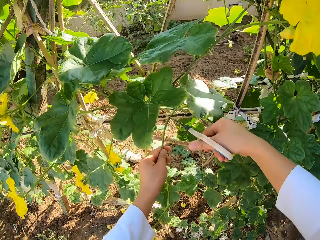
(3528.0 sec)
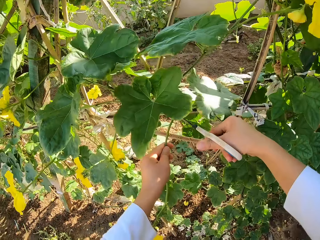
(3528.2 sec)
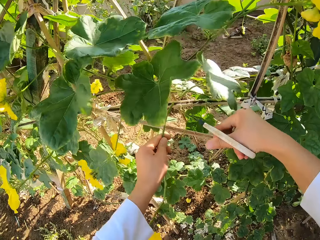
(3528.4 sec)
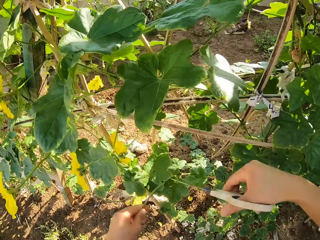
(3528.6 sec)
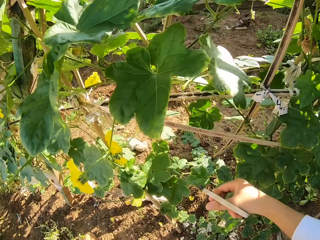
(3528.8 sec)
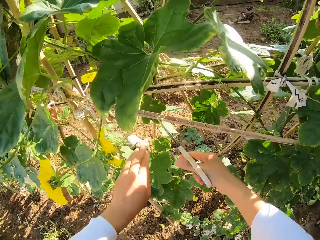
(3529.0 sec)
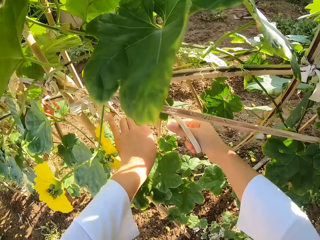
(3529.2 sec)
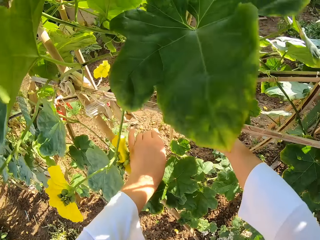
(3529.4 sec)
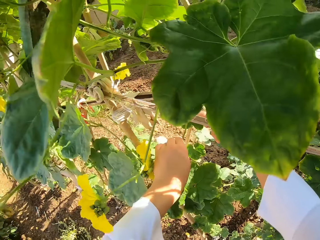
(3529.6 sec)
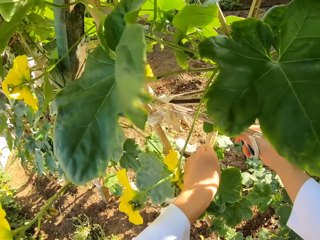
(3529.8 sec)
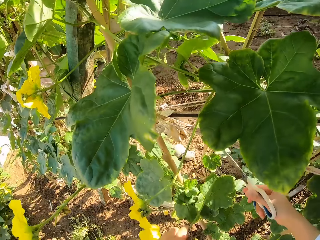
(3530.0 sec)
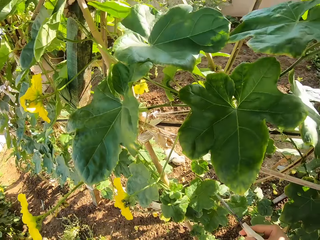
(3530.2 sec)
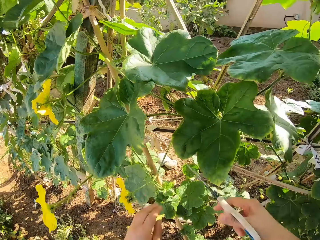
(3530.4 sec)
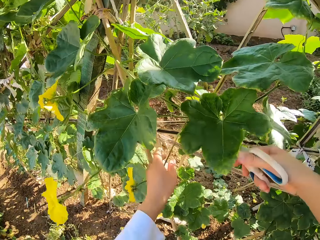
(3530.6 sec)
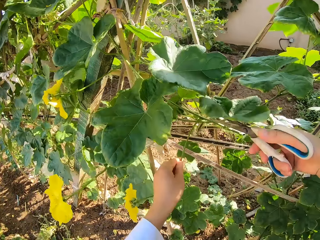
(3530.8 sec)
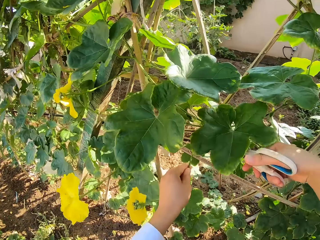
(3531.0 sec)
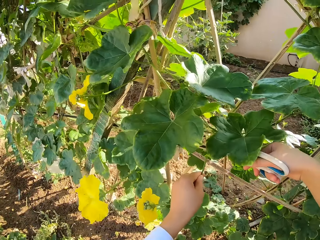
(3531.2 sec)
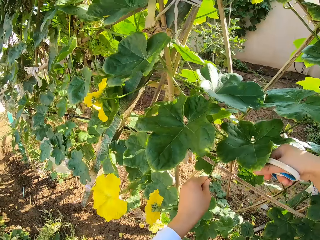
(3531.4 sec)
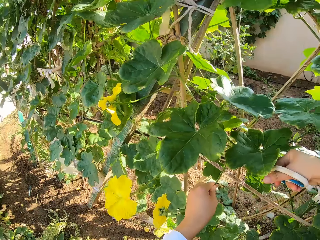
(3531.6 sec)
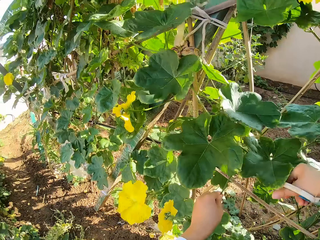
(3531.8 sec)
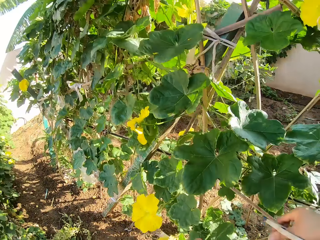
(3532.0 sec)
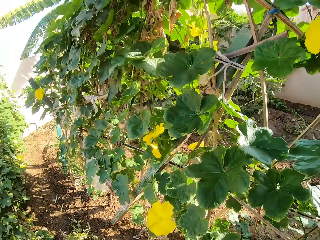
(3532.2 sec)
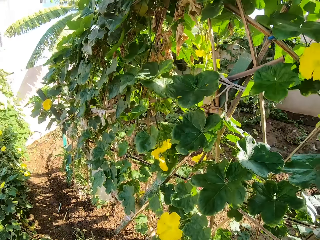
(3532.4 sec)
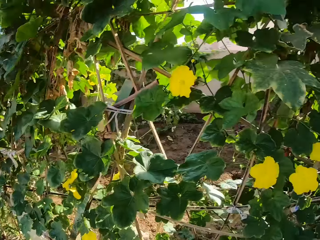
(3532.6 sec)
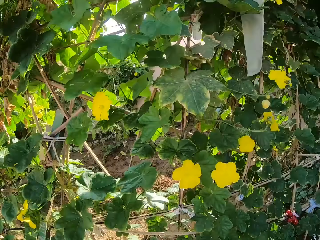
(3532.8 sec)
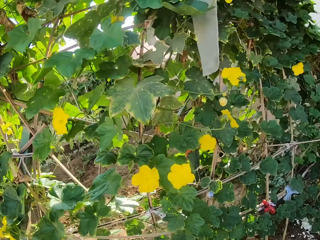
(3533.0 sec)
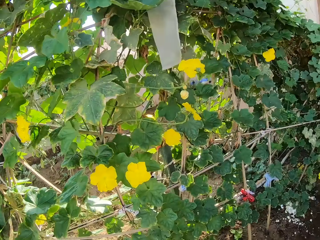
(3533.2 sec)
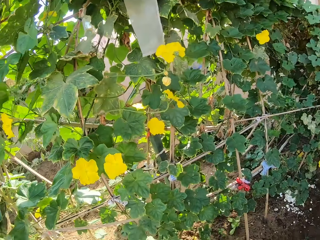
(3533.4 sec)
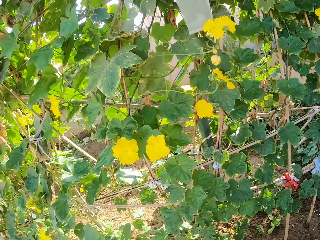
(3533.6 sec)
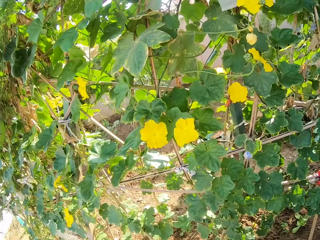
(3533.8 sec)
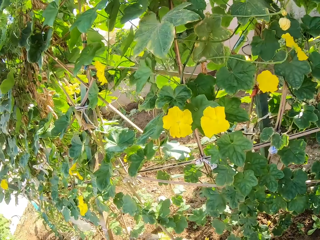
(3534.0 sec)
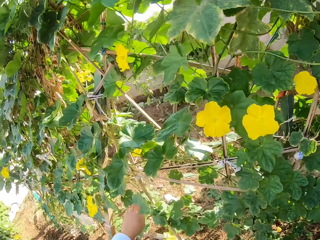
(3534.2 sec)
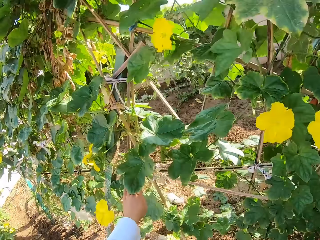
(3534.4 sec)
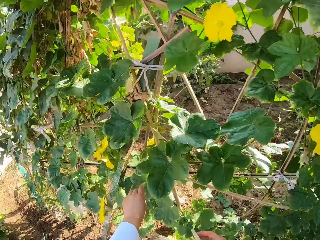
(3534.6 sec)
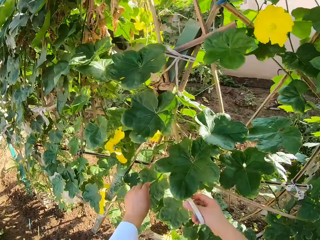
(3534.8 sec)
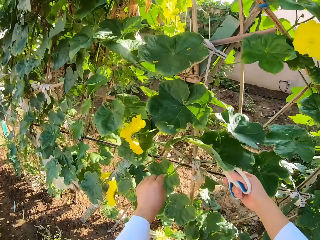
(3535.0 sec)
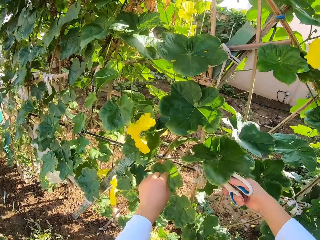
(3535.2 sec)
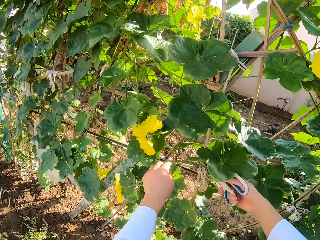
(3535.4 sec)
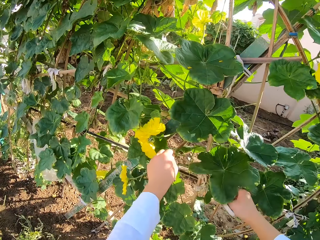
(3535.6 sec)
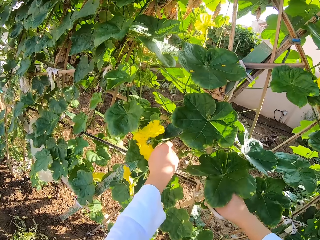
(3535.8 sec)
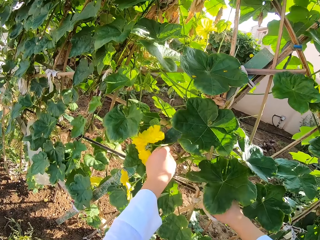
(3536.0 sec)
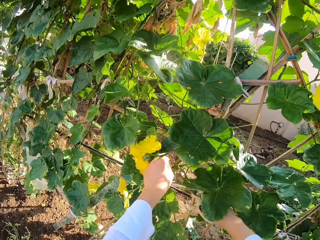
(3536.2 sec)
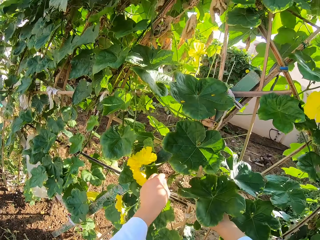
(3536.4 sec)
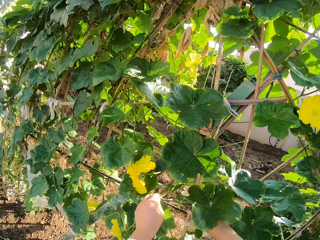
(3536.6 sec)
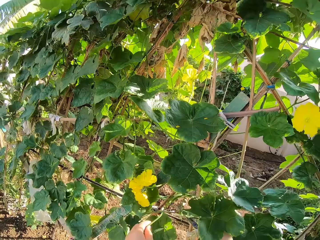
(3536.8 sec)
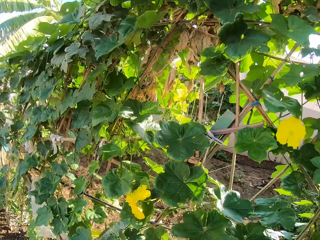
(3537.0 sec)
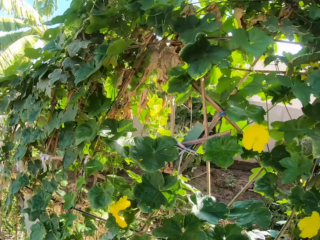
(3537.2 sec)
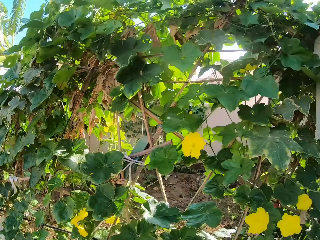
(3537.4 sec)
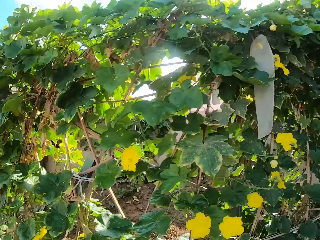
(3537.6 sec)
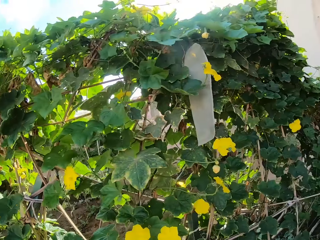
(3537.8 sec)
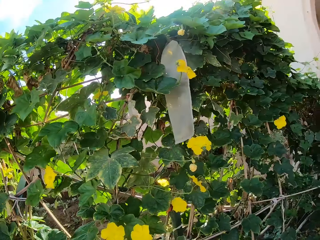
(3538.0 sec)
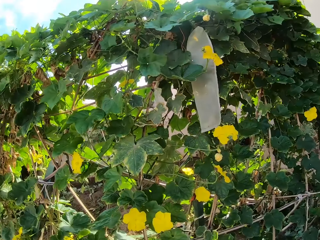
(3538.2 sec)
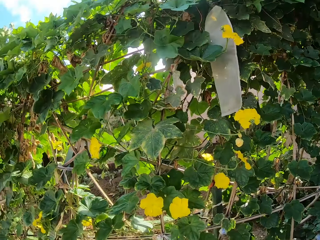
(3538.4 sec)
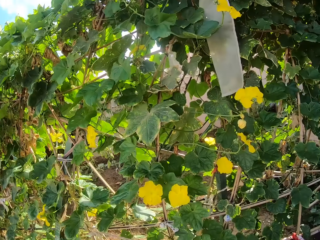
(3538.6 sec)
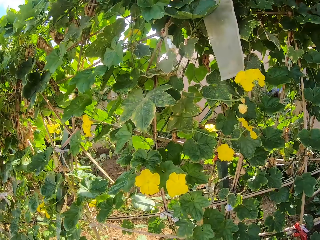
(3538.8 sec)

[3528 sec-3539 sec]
The camera wearer cuts a flower with a pair of scissors. They do this repeatedly.

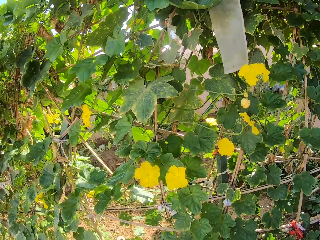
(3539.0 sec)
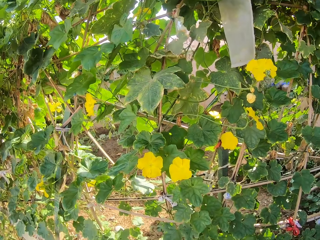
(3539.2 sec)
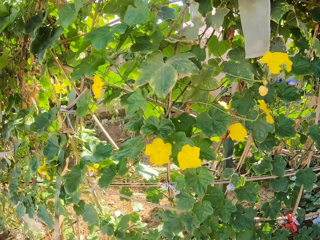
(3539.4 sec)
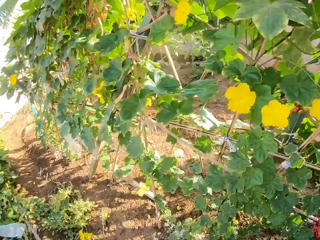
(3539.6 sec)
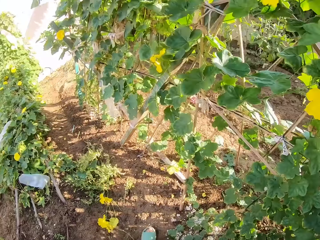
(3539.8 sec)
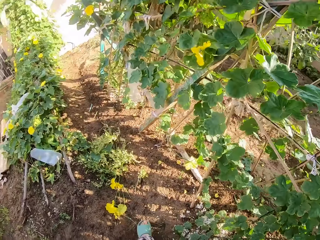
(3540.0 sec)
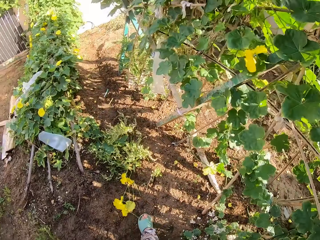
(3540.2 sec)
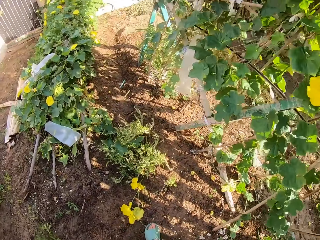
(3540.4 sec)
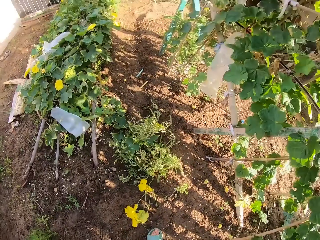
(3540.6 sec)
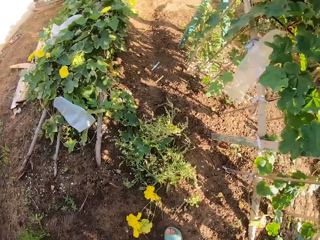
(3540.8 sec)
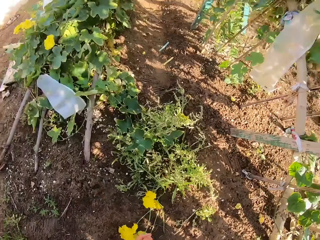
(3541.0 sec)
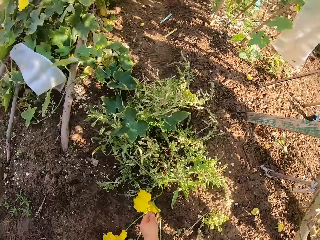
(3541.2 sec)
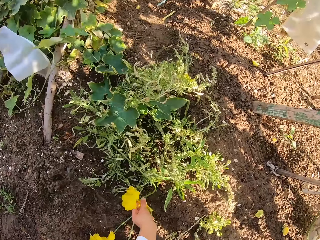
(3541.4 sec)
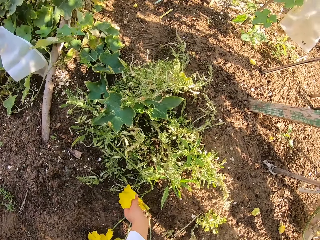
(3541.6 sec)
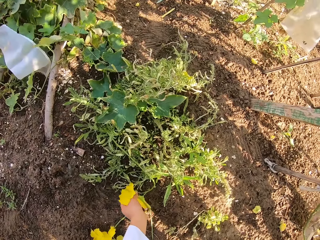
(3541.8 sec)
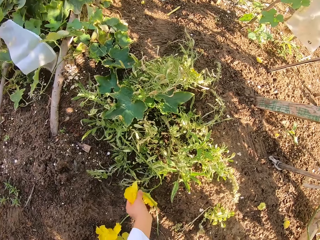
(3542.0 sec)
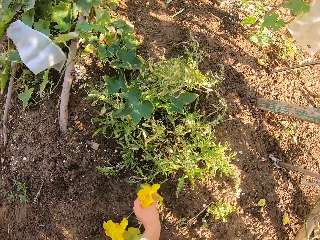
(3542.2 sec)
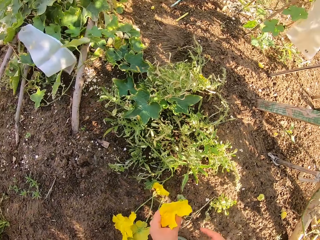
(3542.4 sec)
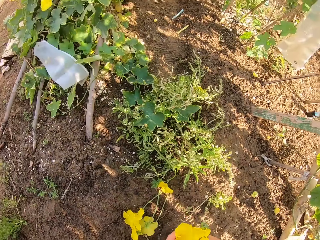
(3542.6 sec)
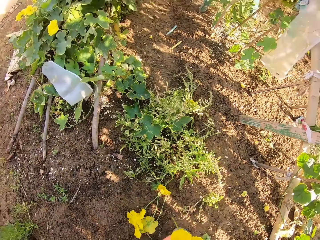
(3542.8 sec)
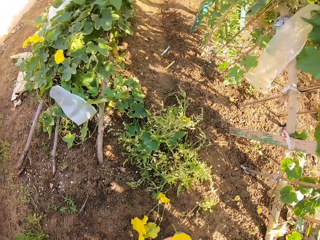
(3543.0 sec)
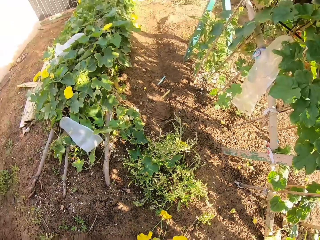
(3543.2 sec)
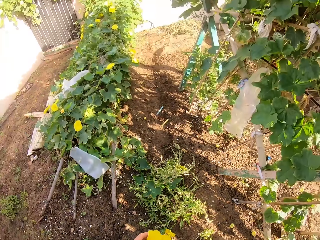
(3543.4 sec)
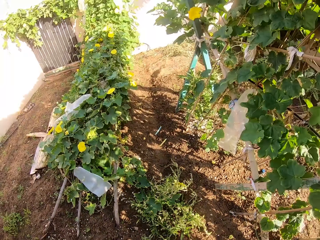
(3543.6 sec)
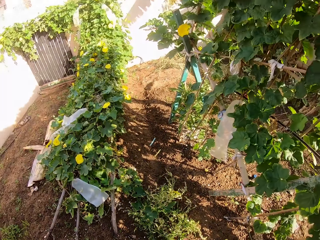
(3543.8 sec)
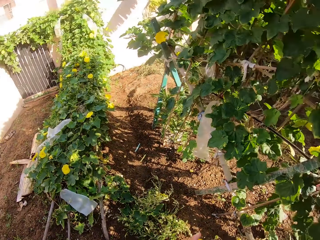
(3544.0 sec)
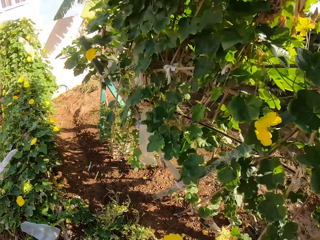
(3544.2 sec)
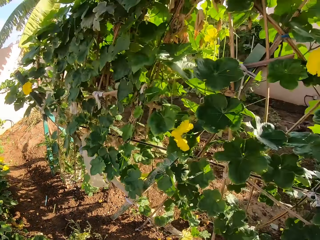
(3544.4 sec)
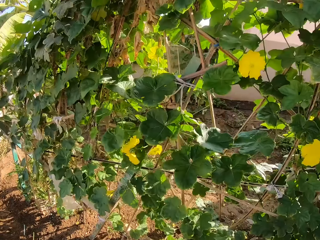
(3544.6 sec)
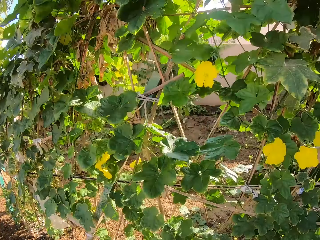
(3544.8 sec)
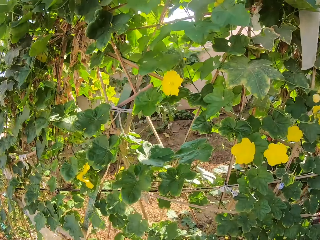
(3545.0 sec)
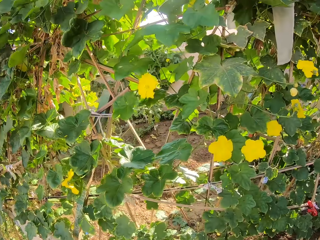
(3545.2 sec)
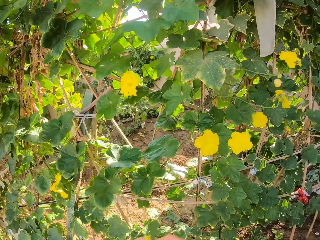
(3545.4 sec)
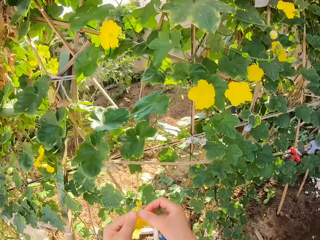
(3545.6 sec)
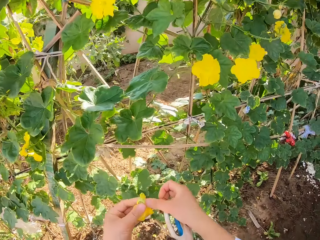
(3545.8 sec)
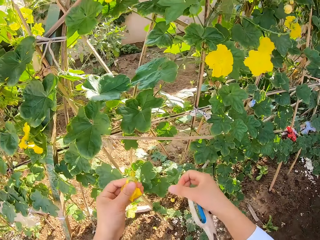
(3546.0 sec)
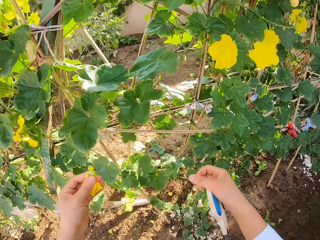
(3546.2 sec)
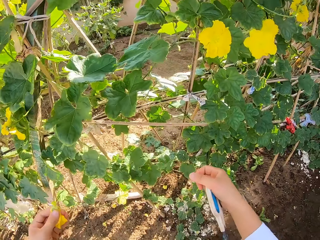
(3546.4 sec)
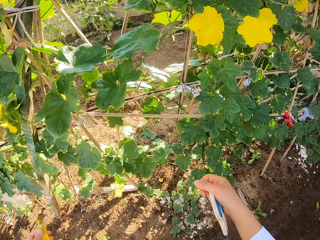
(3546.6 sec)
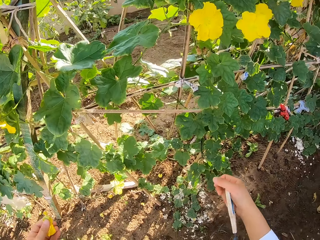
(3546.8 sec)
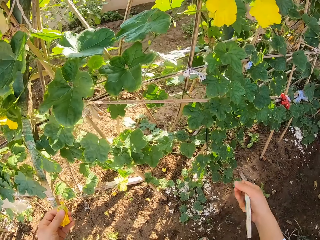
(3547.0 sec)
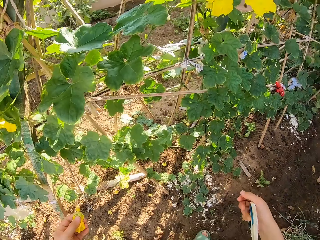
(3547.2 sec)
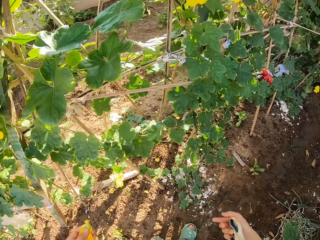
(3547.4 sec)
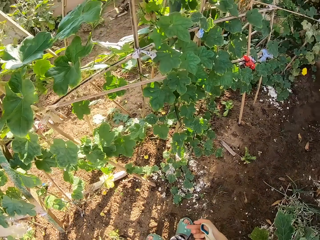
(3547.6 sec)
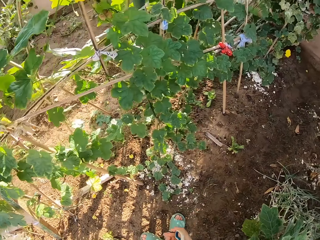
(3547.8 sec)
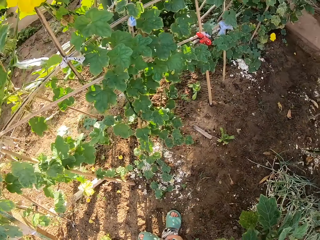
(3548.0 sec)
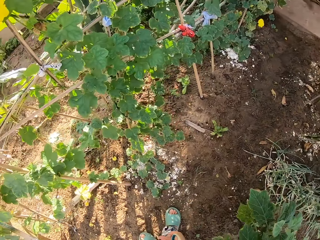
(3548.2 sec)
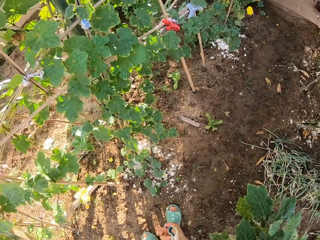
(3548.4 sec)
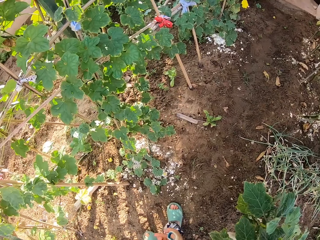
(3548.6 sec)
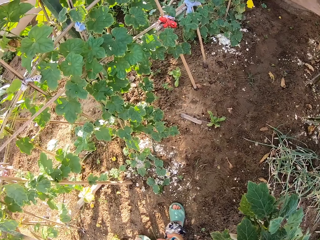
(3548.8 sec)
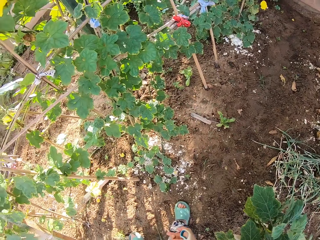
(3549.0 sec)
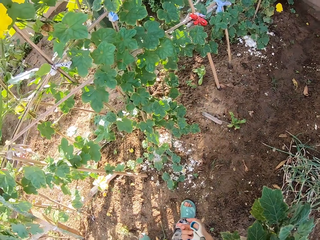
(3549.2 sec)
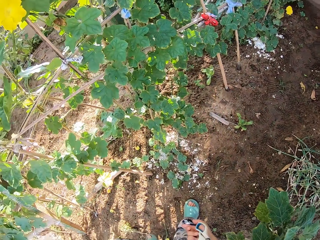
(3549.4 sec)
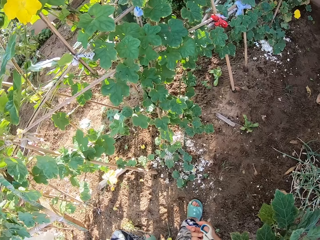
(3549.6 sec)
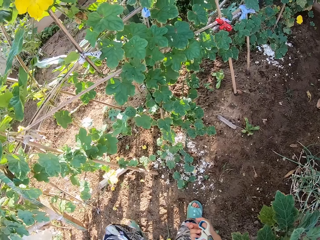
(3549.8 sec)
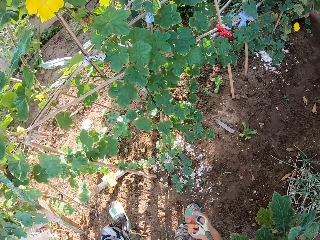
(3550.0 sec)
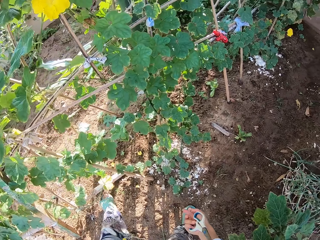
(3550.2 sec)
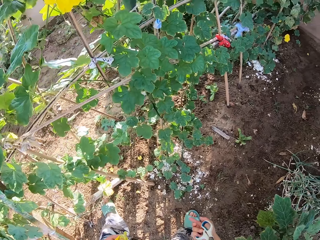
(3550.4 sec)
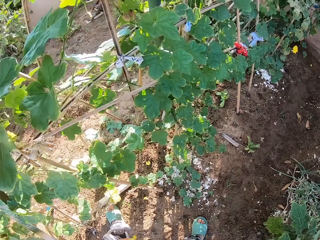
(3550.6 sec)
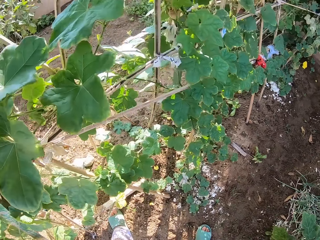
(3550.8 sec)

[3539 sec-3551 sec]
The camera wearer takes the flower from the ground. They hold the flower on the left hand.
